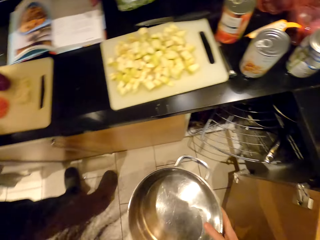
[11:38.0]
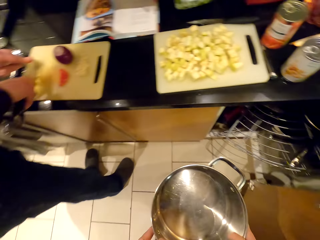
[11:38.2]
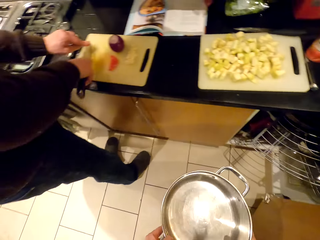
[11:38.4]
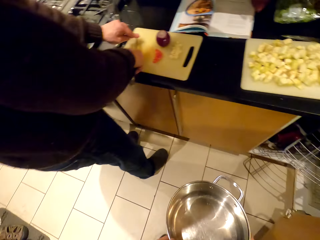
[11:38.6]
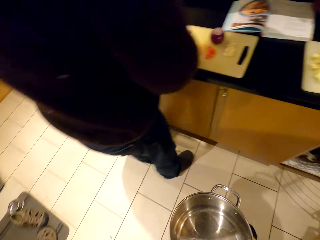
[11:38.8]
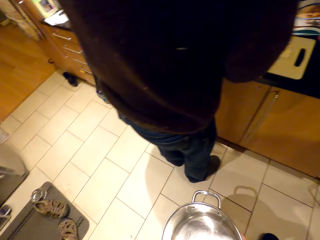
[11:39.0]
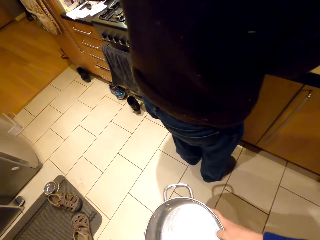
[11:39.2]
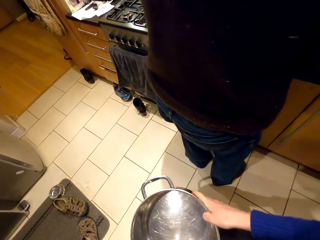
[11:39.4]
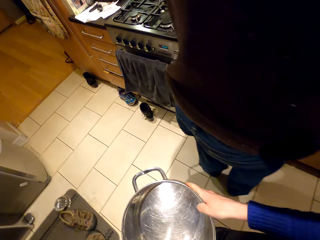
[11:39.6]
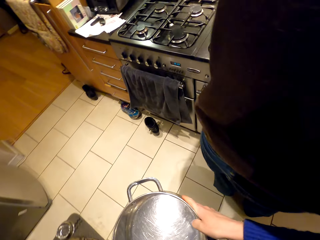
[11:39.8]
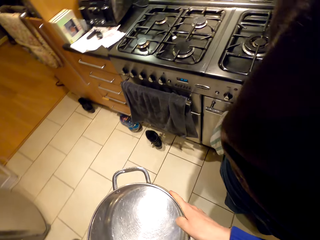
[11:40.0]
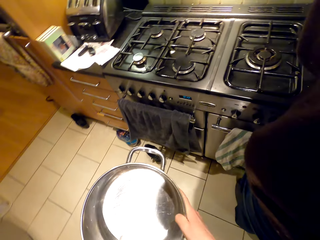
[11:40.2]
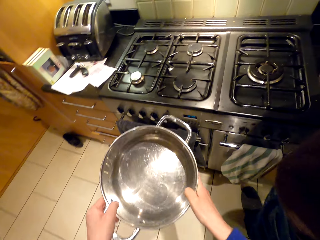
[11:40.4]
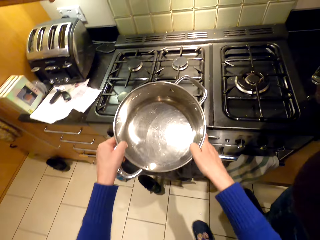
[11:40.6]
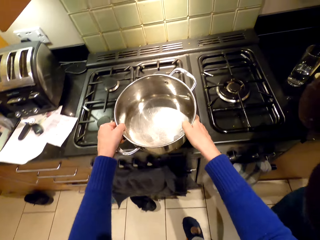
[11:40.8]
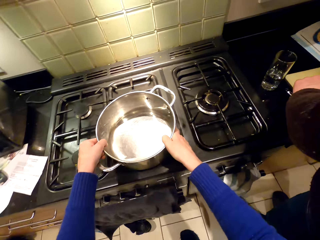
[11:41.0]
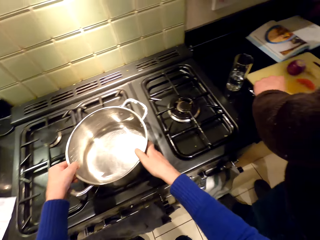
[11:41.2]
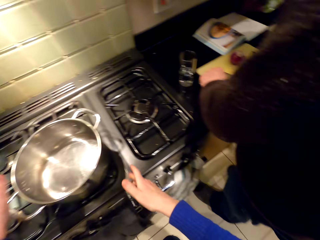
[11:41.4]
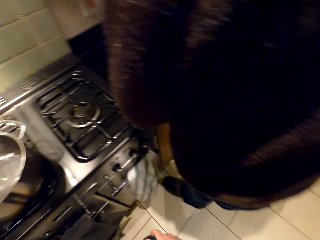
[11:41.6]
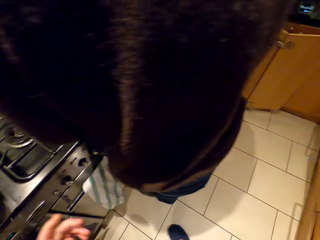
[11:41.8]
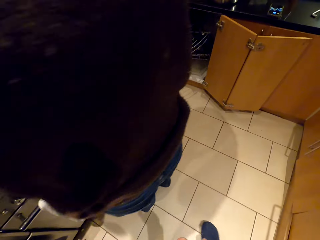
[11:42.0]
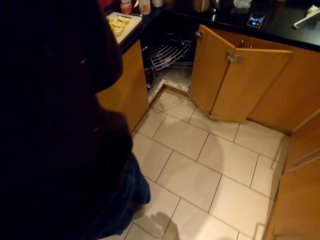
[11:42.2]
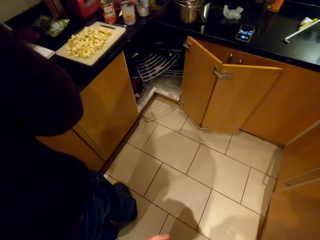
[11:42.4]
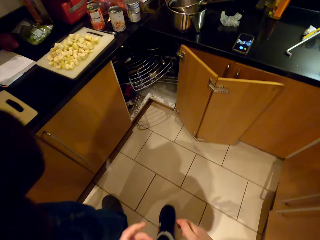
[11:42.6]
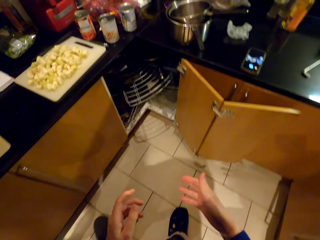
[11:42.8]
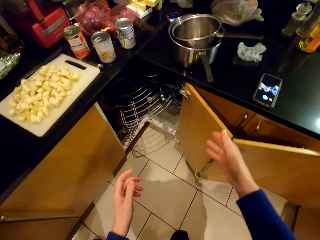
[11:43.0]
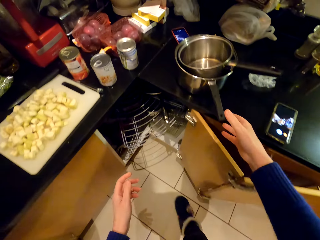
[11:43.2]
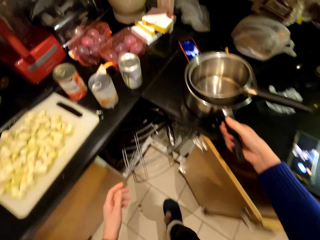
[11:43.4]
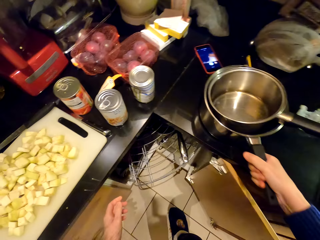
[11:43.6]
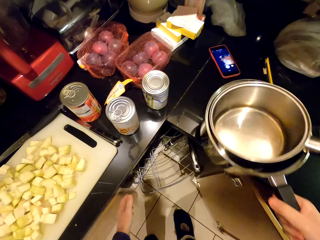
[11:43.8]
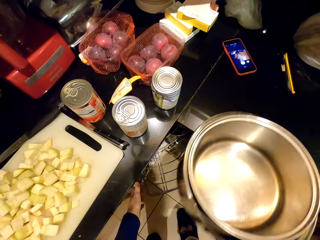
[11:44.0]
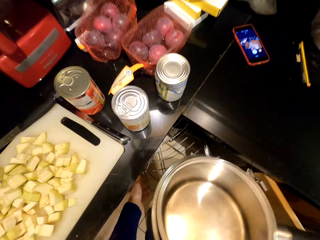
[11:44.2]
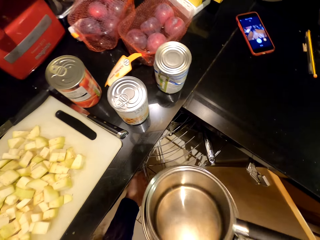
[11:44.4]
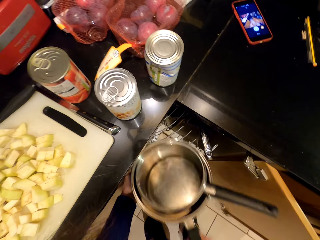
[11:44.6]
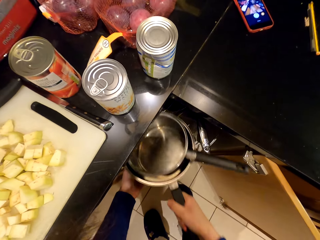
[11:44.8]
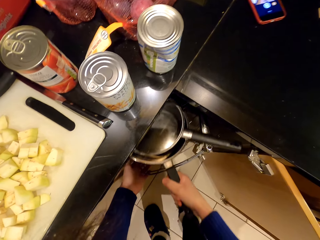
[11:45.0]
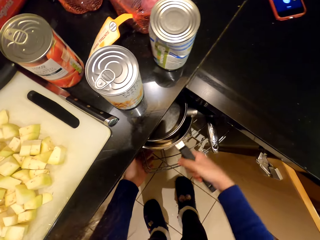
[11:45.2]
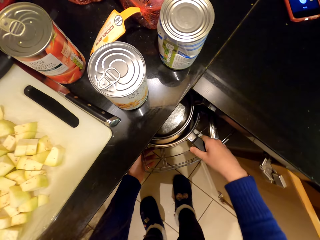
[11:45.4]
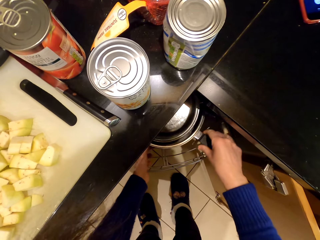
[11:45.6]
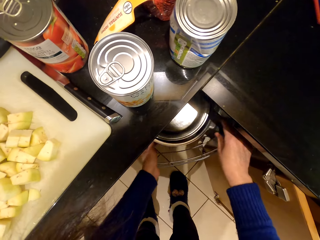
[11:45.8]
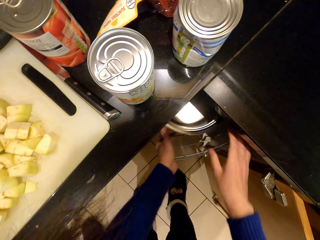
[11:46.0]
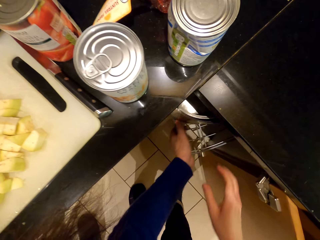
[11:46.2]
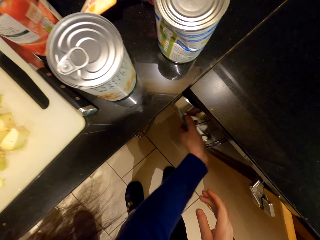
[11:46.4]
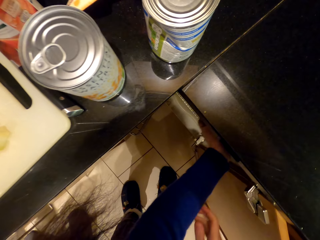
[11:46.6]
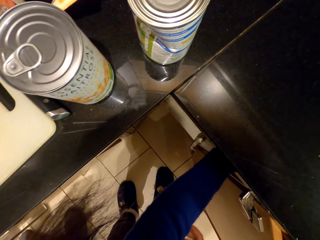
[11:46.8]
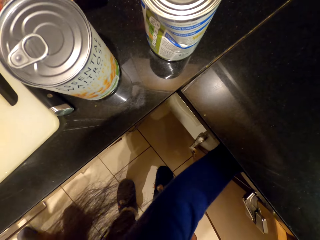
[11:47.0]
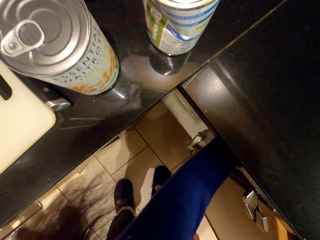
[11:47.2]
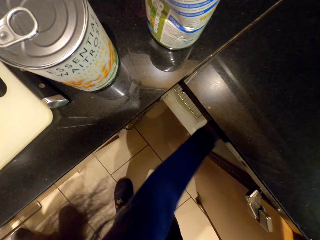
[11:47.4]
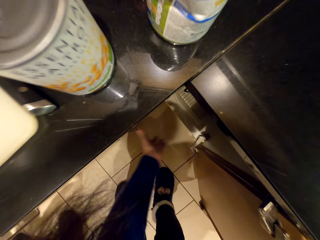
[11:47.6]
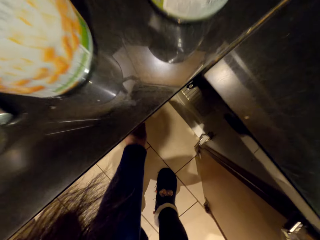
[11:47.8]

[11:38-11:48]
A person chops the ginger. The camera wearer walks around the room. They put the cooking pot on the stove. They walk around the room. They pick the saucepan and put the saucepan in the cabinet.

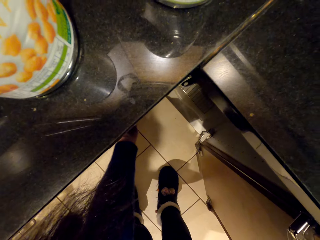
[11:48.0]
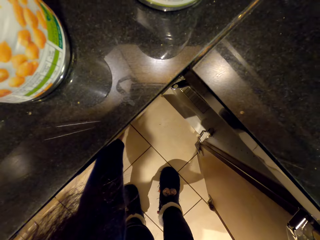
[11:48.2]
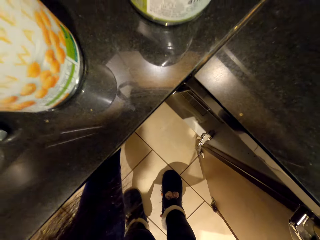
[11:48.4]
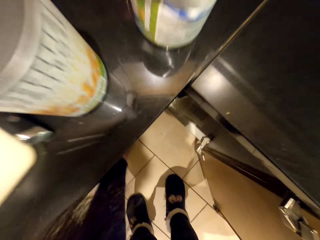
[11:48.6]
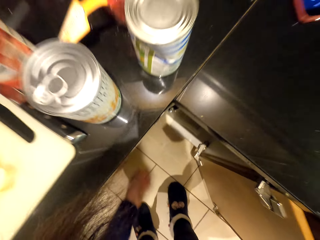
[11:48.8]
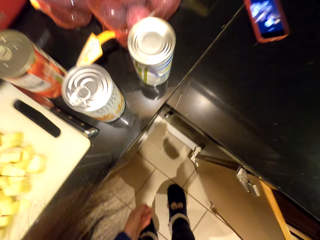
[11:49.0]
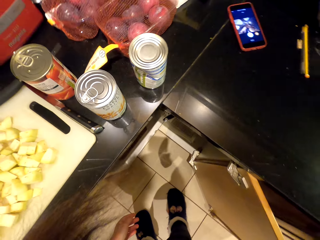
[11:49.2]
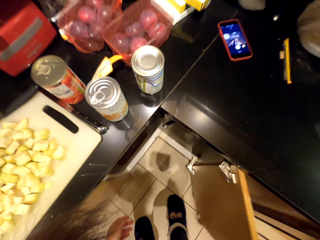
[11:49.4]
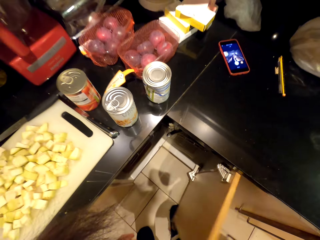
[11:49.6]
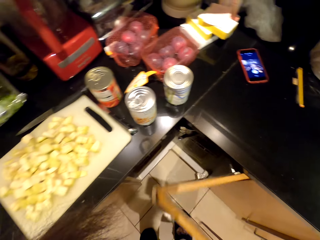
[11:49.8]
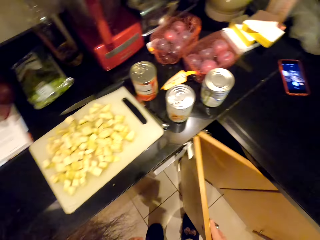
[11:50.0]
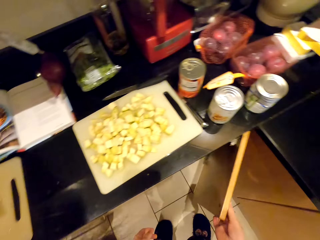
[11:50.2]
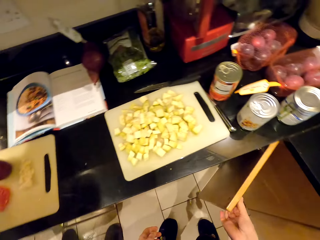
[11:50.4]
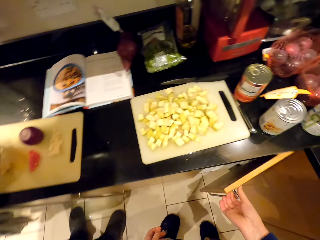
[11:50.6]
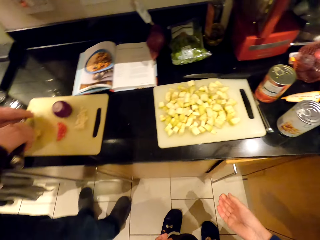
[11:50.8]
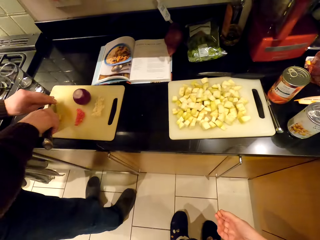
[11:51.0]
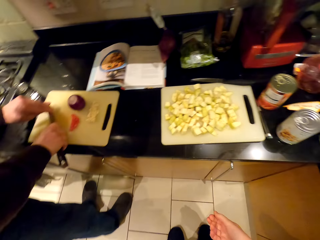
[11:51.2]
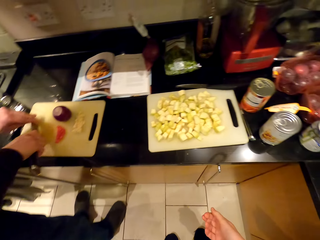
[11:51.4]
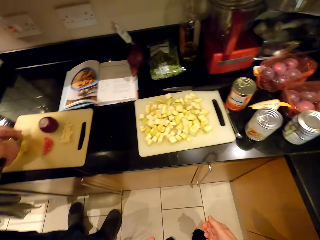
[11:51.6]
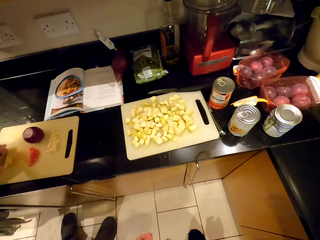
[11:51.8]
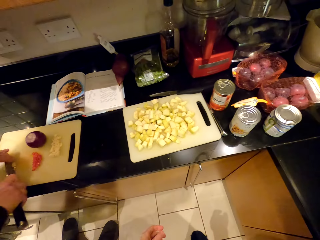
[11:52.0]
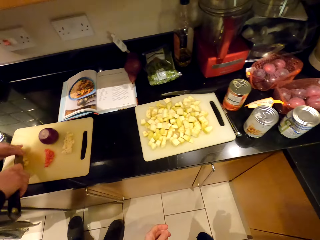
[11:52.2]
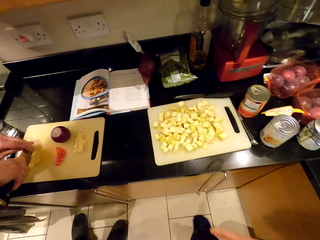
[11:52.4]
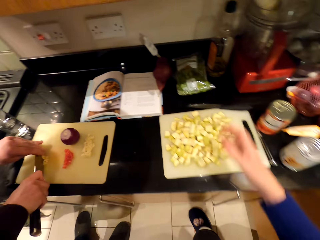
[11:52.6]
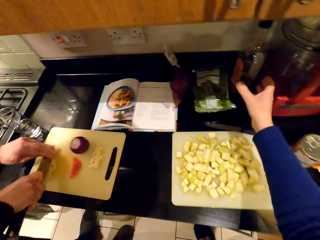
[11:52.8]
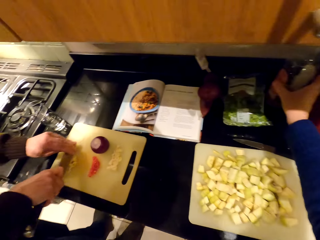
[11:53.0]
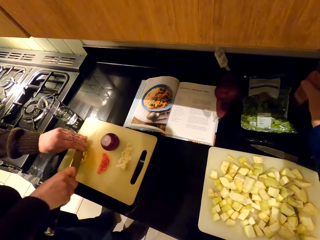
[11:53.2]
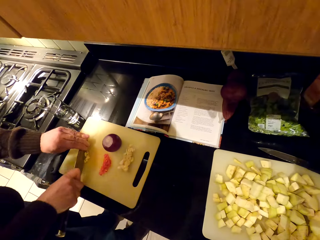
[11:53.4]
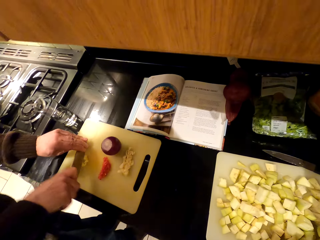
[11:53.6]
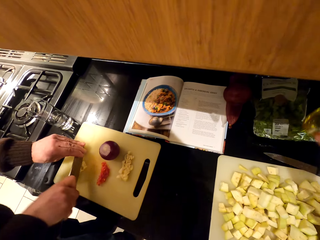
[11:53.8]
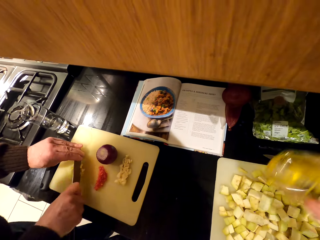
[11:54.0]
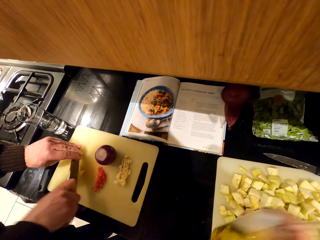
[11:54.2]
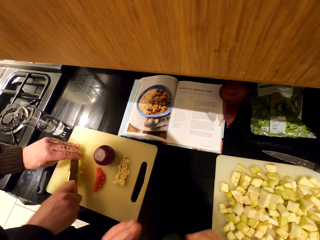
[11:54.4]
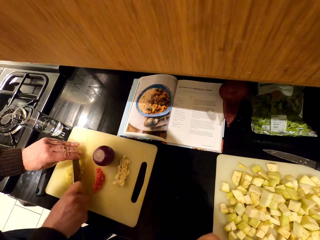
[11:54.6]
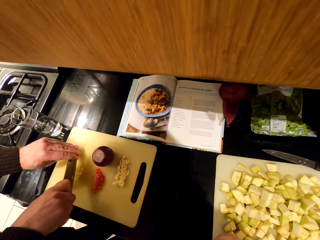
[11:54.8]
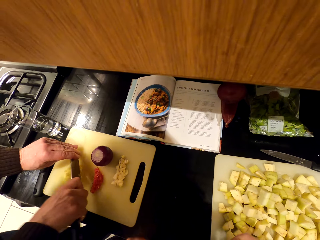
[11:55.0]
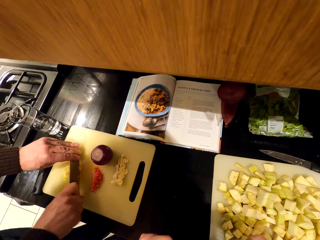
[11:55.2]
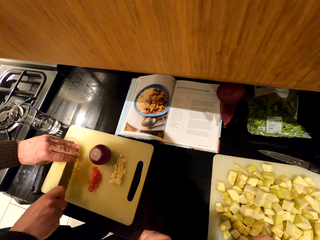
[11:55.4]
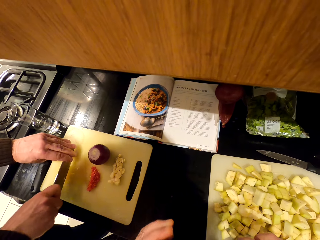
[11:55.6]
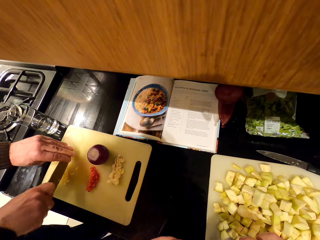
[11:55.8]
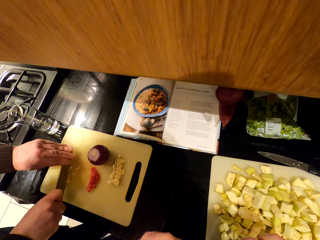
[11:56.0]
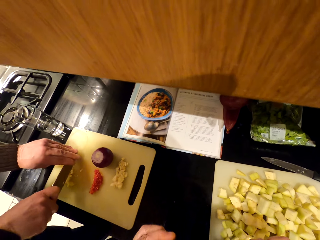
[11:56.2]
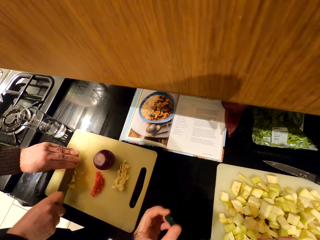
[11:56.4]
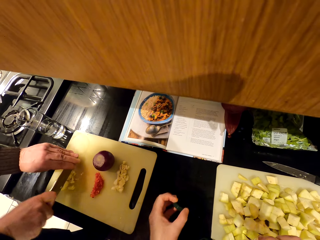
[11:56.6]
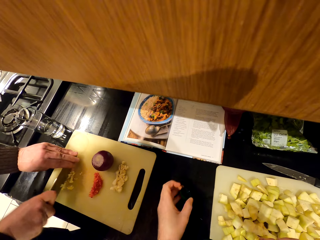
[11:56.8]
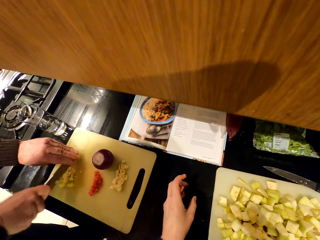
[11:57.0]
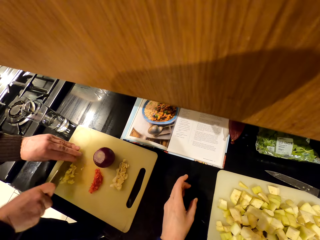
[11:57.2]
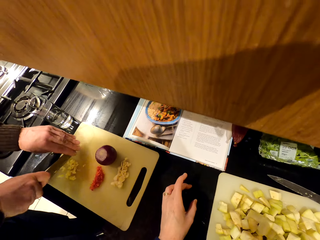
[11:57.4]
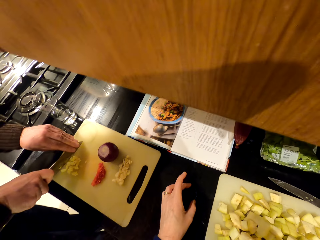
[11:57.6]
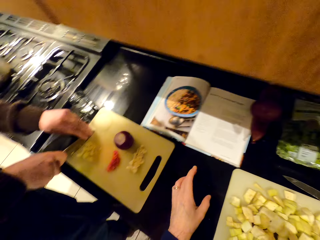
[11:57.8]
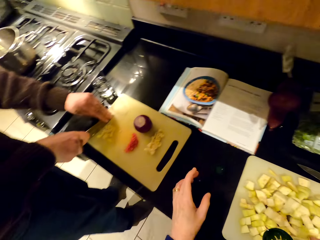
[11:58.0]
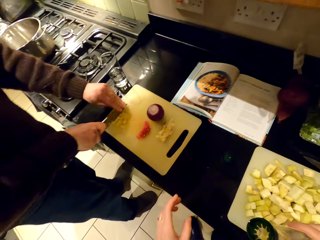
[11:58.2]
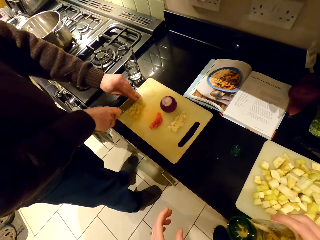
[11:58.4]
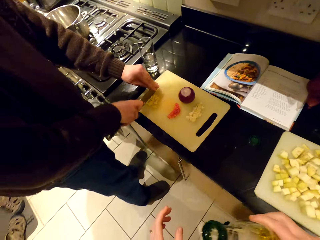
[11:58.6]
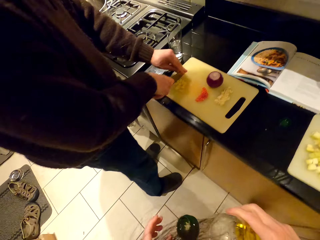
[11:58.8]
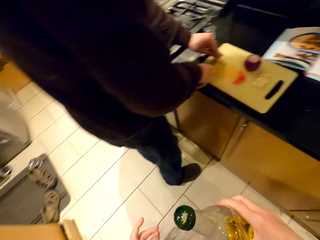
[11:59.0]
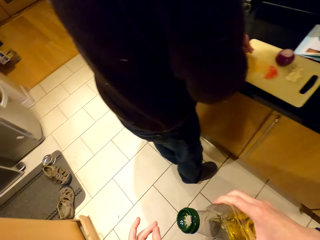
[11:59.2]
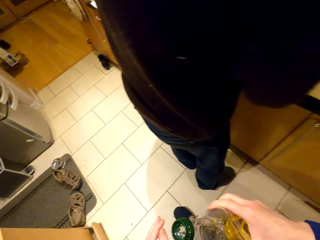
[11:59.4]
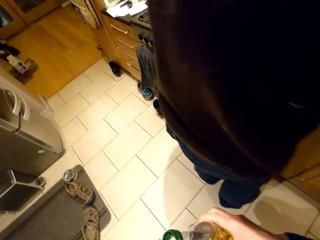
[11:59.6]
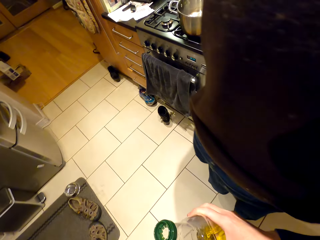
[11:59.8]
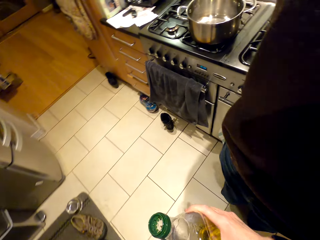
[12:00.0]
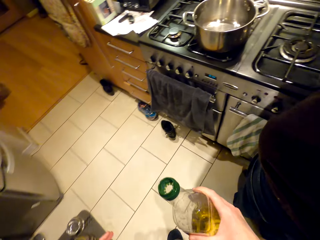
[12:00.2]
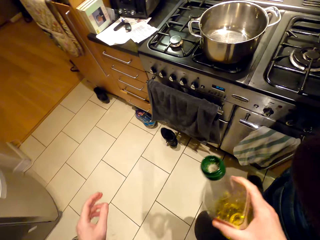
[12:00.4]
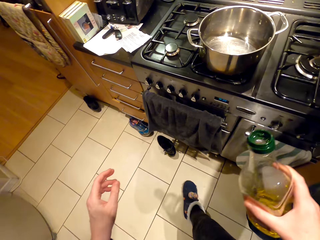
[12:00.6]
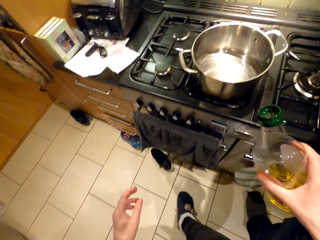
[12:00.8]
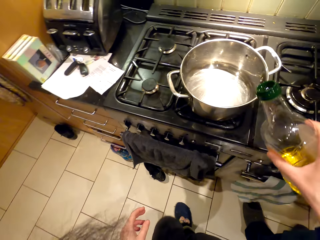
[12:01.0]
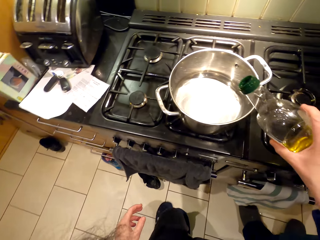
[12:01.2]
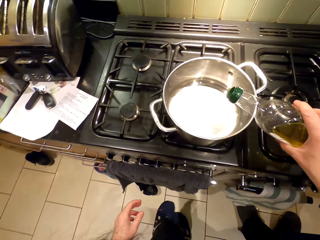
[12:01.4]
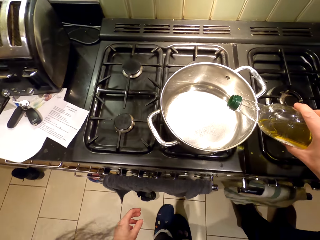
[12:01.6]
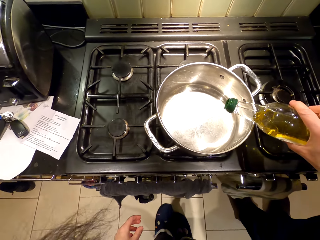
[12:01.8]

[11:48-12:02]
The camera wearer closes the cabinet. A person chops garlic. The camera wearer looks around. They pick the bottle of olive oil. They open the bottle of oil. They put the bottle top on the countertop. They walk around the room.
